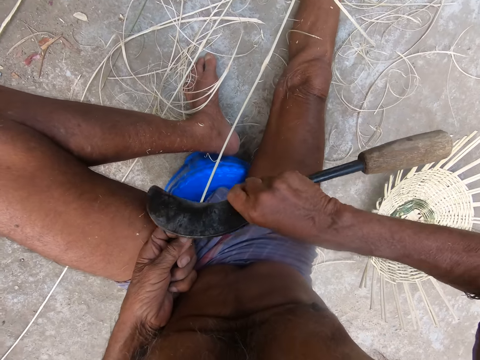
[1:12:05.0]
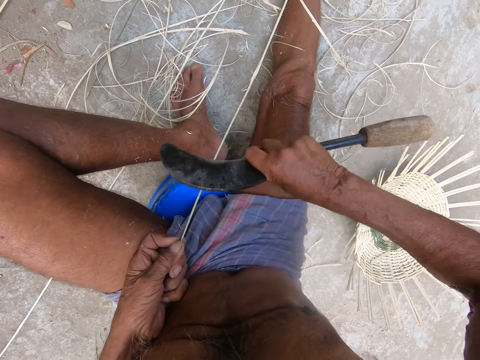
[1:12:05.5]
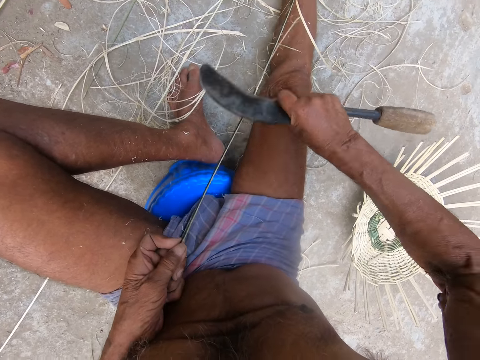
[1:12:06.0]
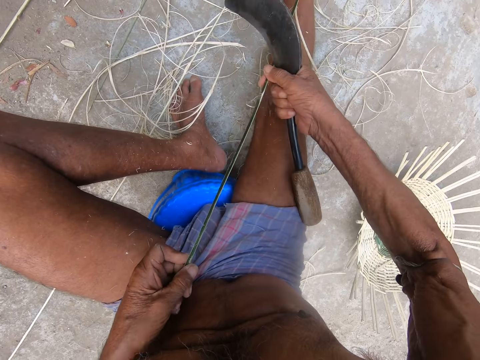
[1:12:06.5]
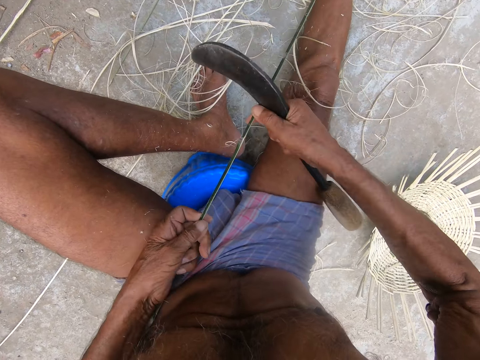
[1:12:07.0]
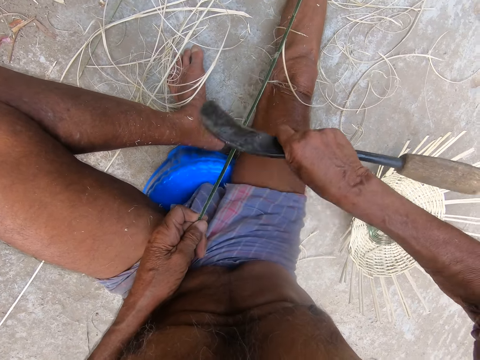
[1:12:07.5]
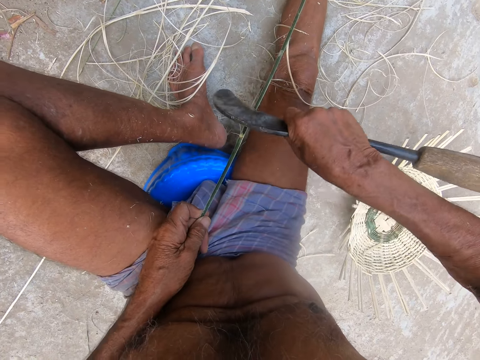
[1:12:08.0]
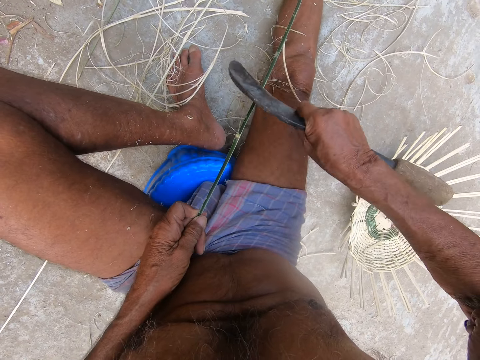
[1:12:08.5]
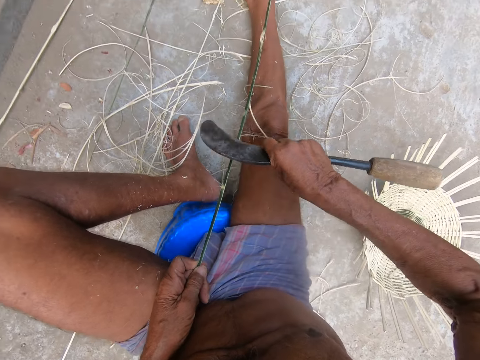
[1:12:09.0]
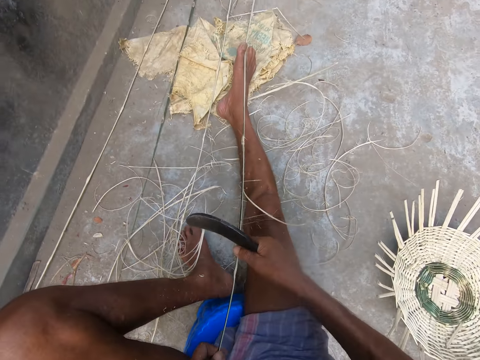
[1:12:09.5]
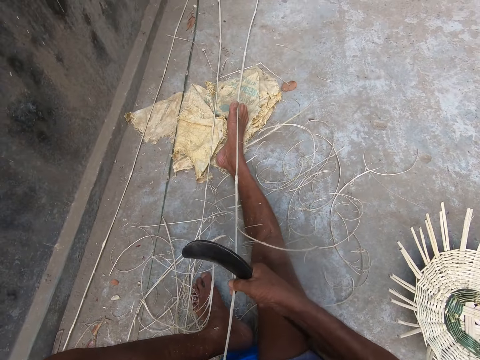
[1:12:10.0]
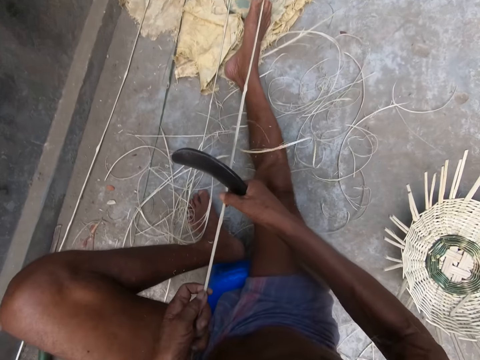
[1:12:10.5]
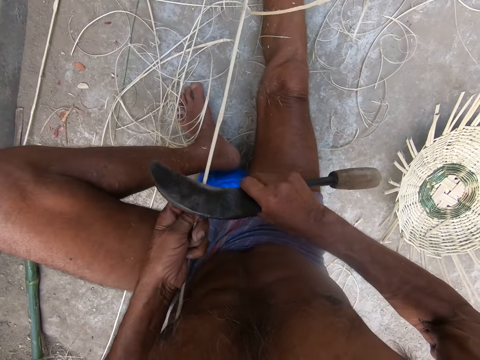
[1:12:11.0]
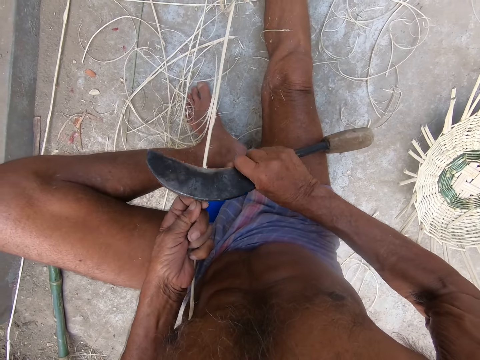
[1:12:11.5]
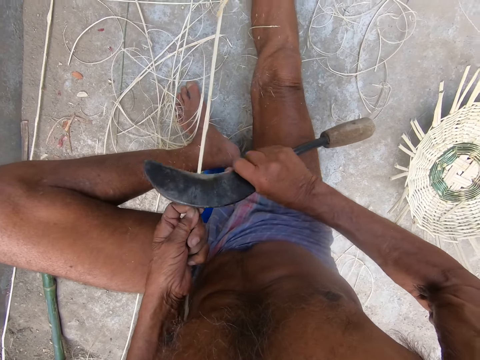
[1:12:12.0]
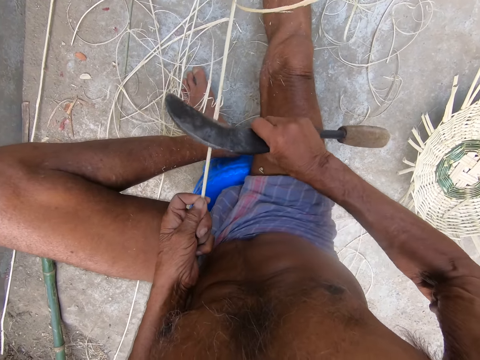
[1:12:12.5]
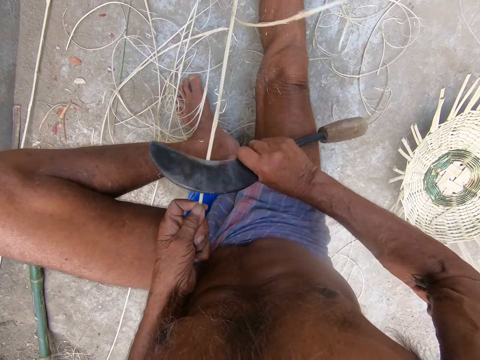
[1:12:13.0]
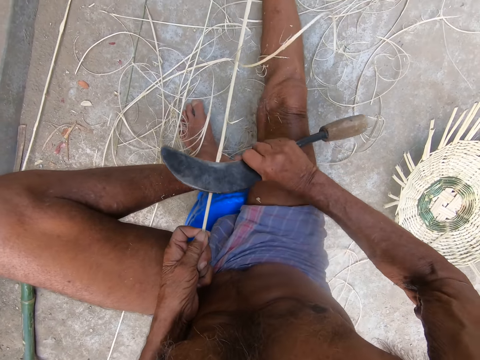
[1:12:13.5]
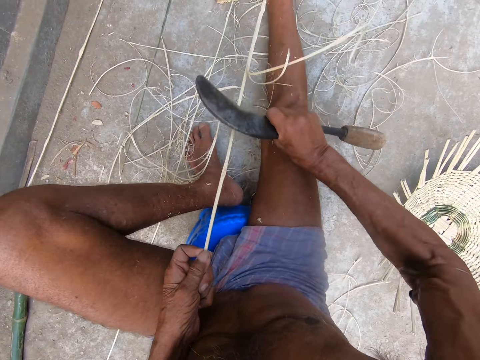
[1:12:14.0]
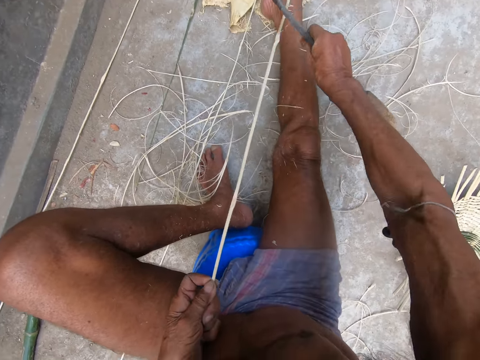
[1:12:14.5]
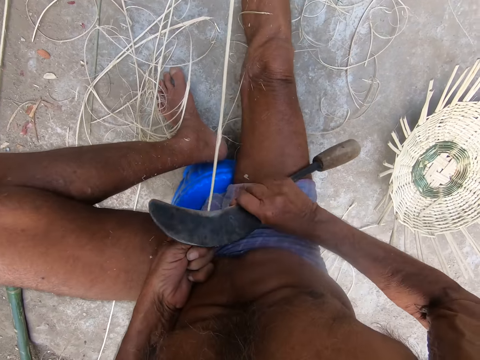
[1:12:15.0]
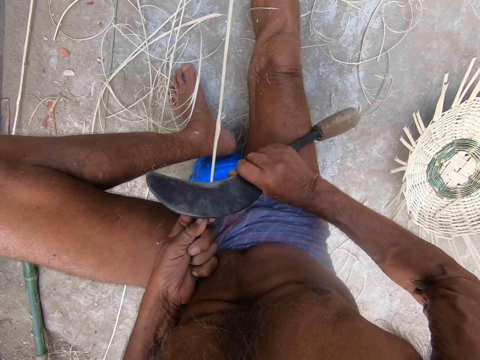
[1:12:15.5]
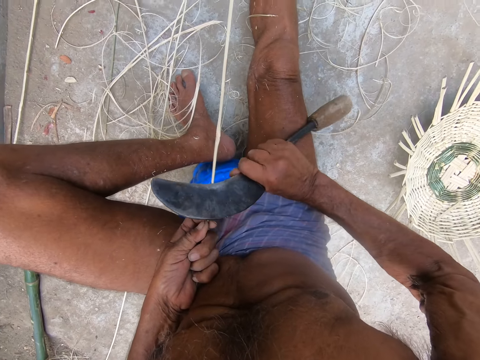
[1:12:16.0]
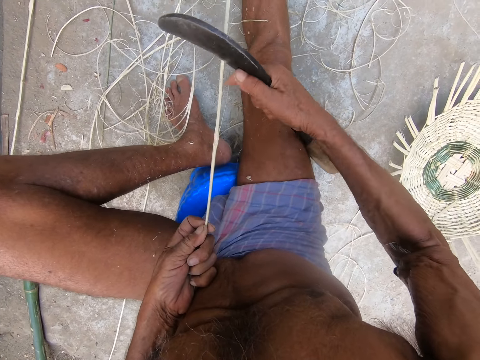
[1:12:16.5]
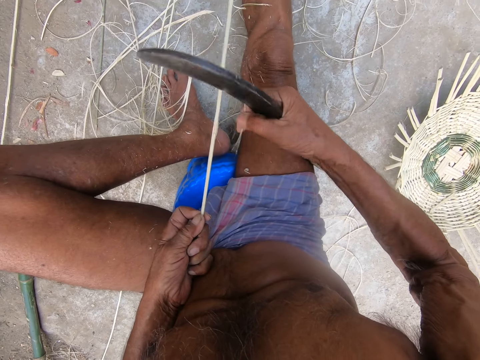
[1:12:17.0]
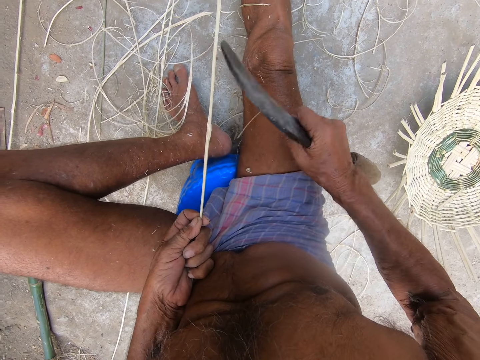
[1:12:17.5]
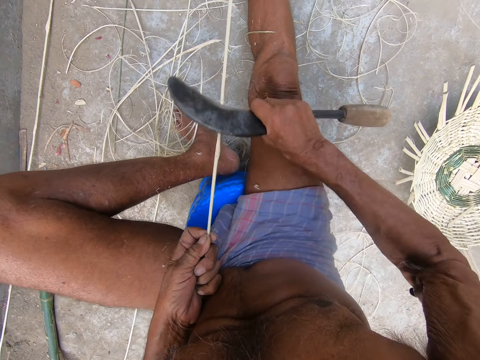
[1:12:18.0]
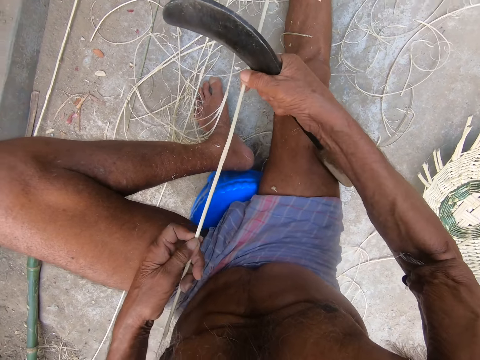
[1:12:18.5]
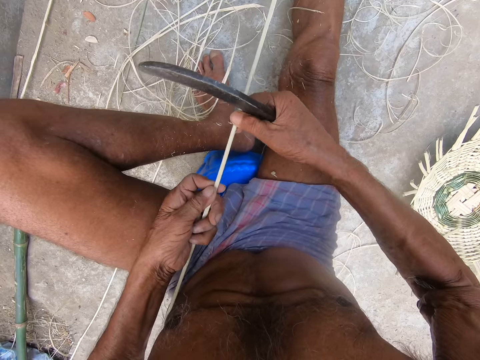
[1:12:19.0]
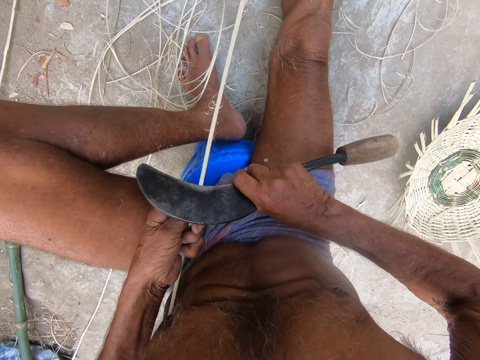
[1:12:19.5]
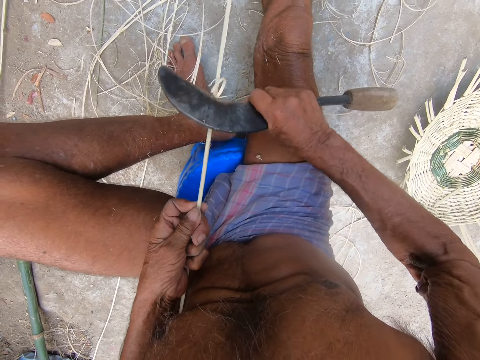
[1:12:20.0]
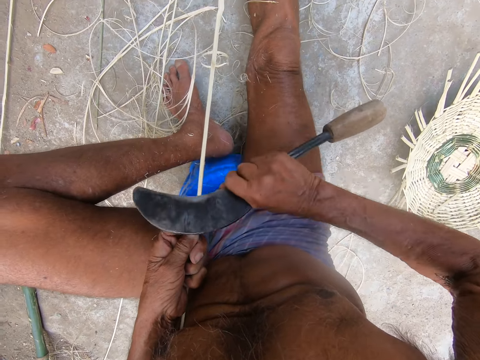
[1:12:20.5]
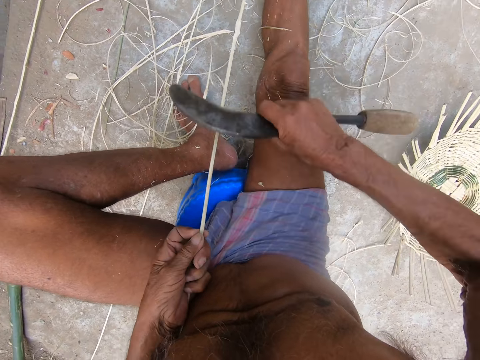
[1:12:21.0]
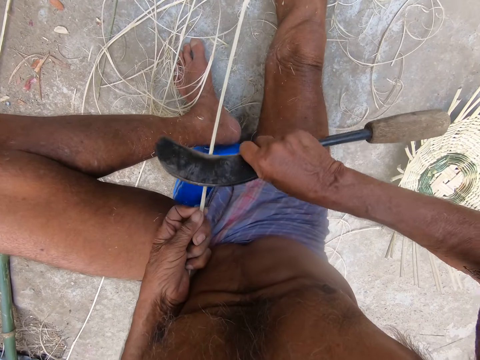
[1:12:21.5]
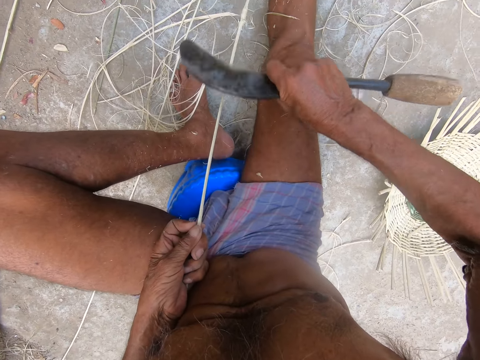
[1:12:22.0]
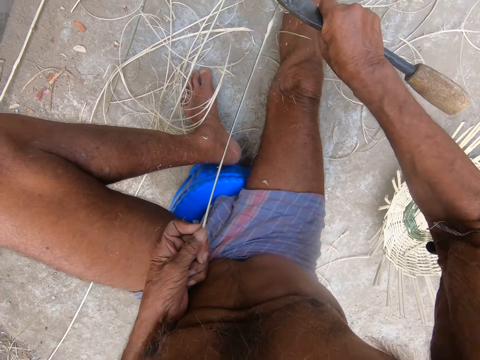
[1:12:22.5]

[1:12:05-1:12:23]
The camera wearer pulls the willow rod or bamboo stick with both hands. He scrapes the willow rod with the sickle in his right hand. He sharpens the bamboo stick. He pulls the bamboo stick. He sharpens the bamboo stick. He cuts a bamboo scrap from the bamboo strip with his right hand. He drops the bamboo scrap on his thigh with his right hand. He shaves the bamboo strip with the sickle in his right hand. He pulls the bamboo strip on the ground with both hands. He shaves the bamboo strip with the sickle in his right hand.

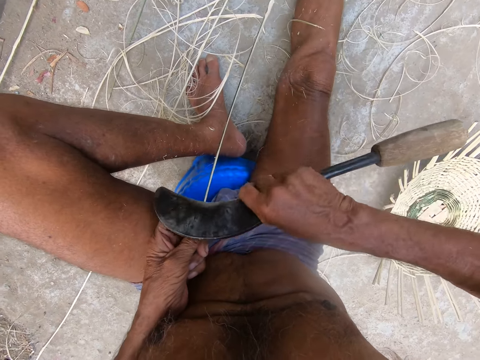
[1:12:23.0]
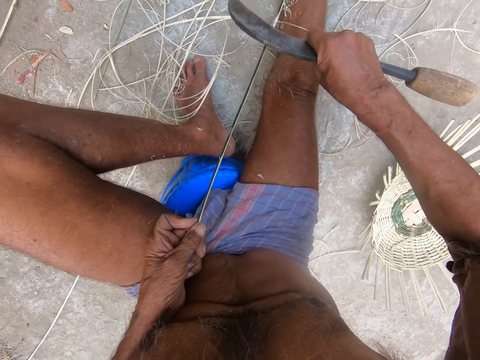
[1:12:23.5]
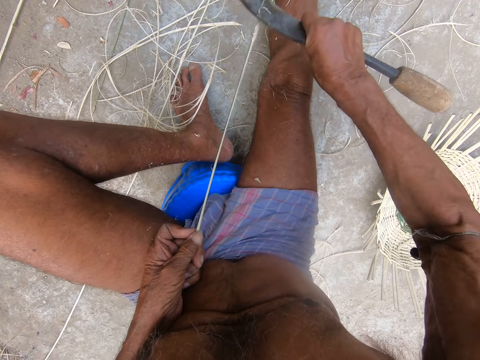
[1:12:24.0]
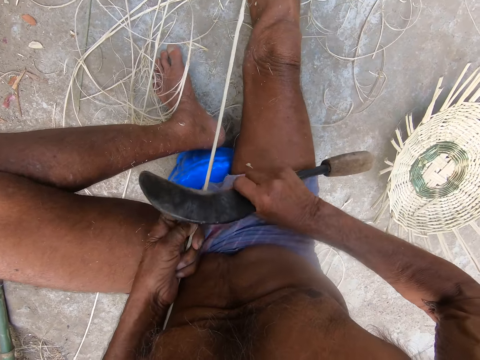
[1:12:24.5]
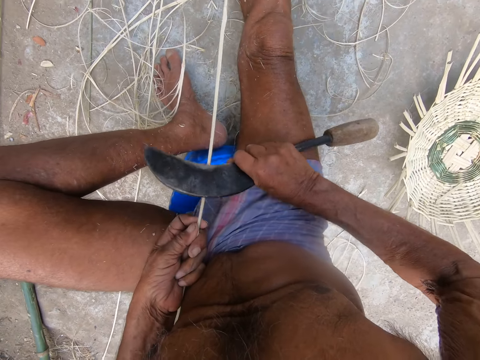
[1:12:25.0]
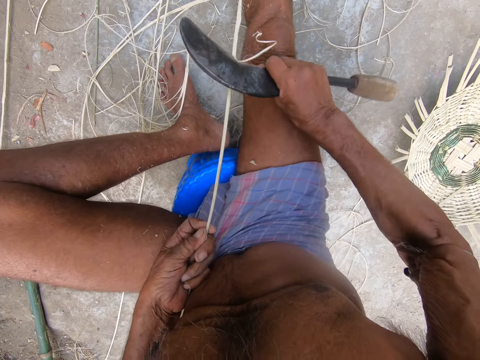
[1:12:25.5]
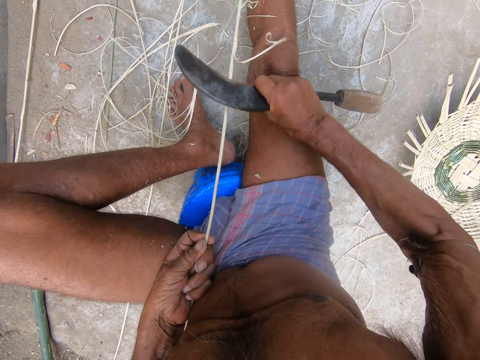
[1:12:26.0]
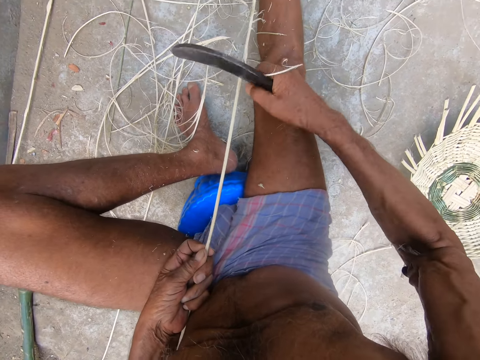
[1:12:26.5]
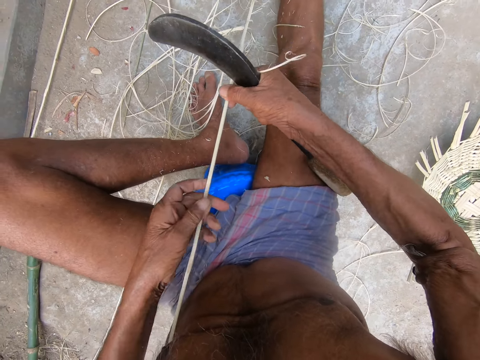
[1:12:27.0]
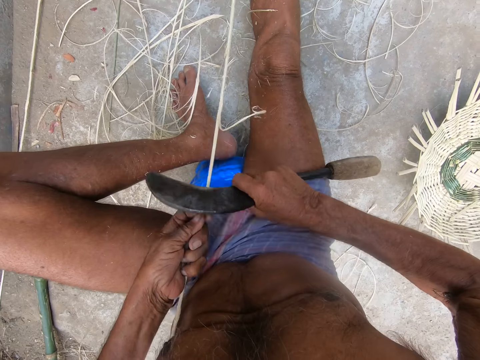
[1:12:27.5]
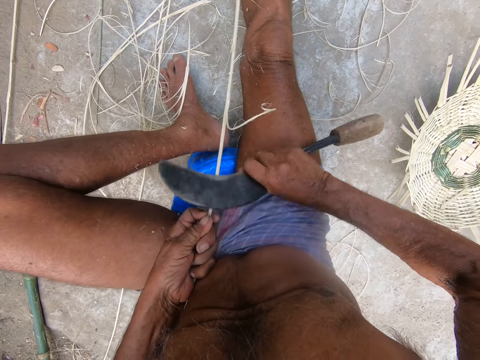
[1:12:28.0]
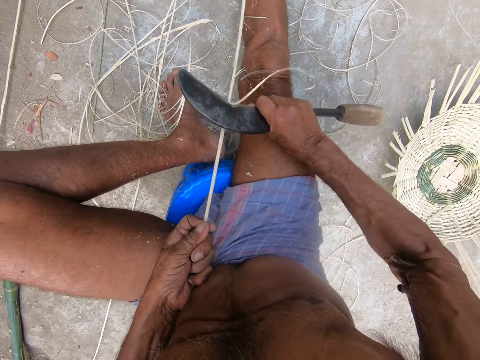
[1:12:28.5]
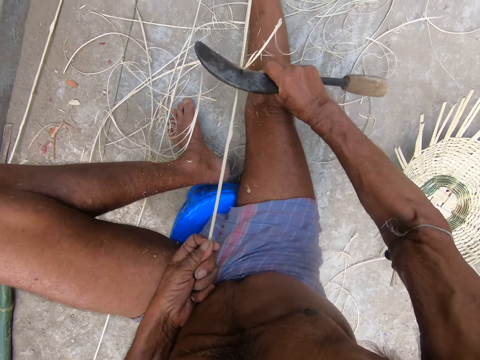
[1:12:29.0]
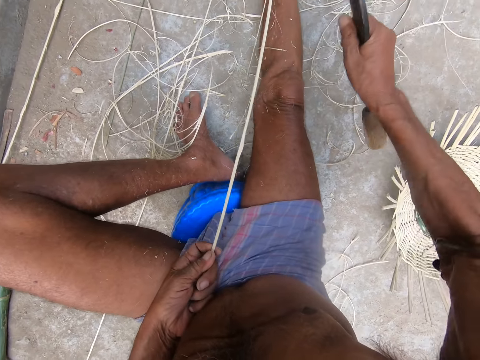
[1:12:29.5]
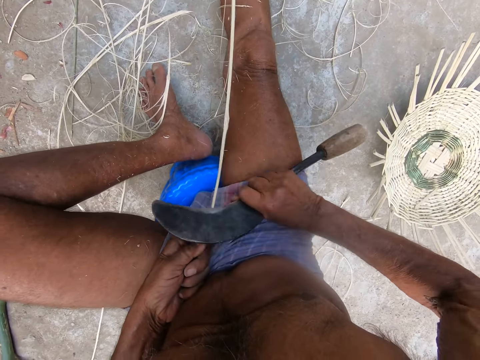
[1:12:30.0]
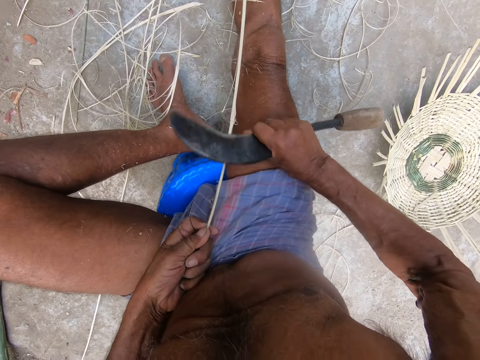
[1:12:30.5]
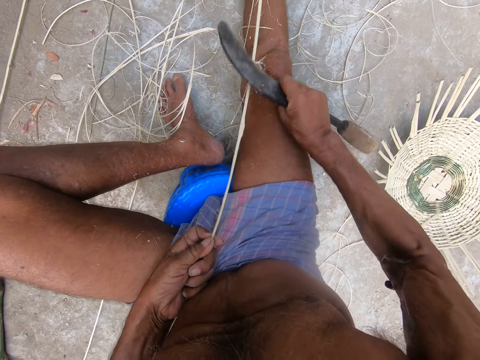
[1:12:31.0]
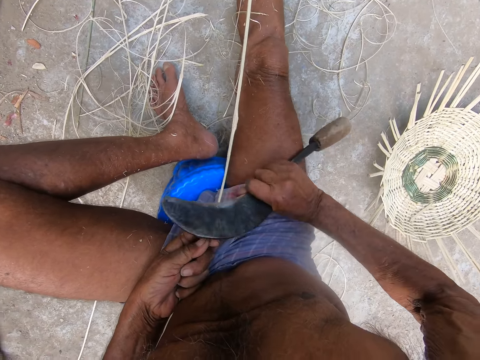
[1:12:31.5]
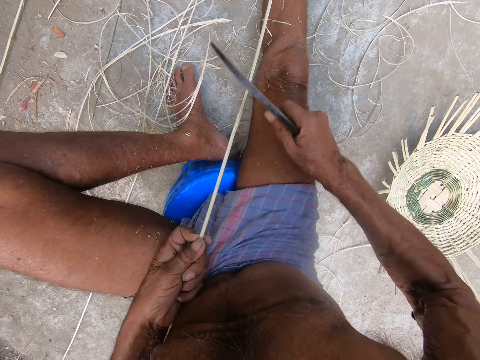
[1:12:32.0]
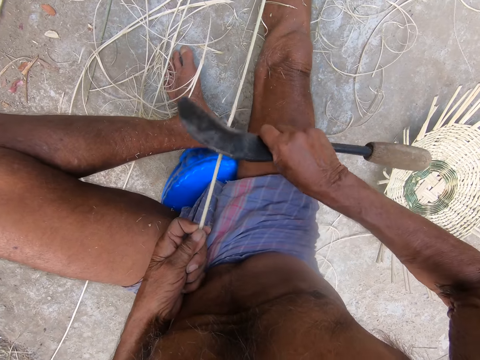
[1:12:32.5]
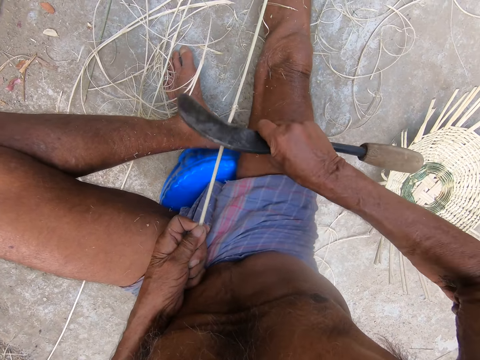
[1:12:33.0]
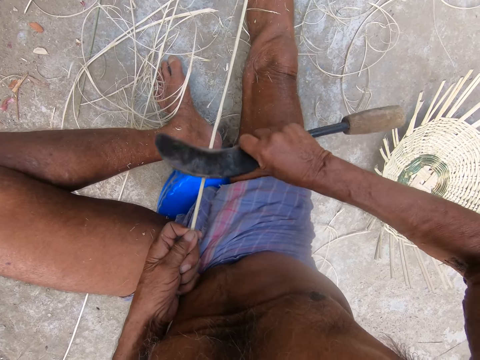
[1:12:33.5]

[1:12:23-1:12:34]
The camera wearer pulls the bamboo strip on the ground with both hands. He shaves the bamboo strip with the sickle in his right hand.
